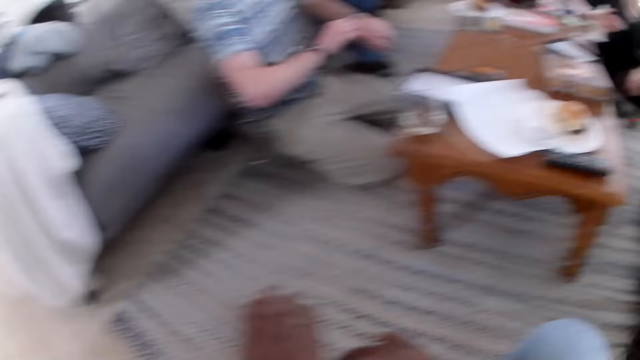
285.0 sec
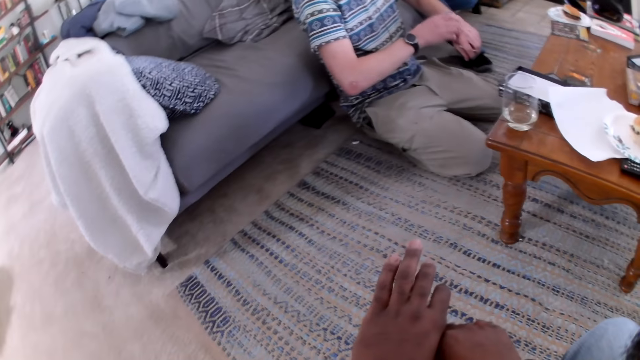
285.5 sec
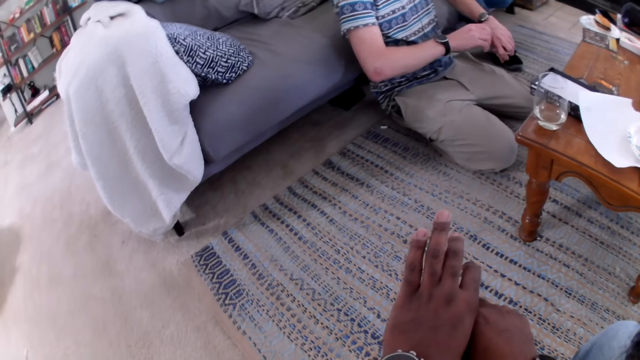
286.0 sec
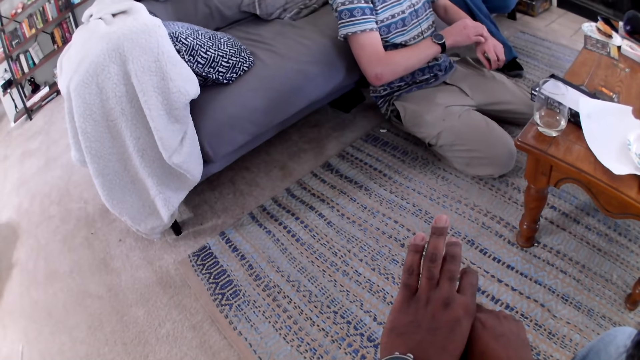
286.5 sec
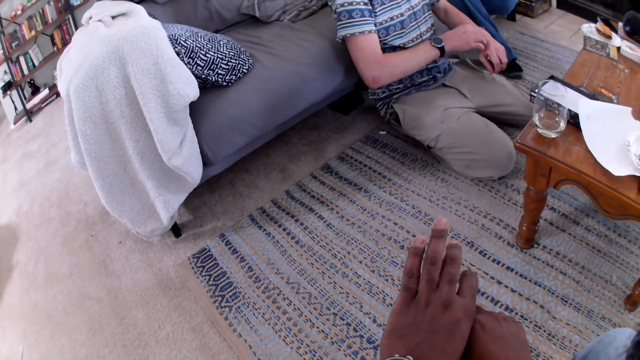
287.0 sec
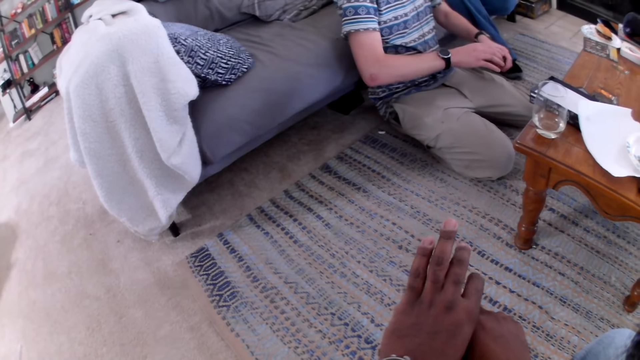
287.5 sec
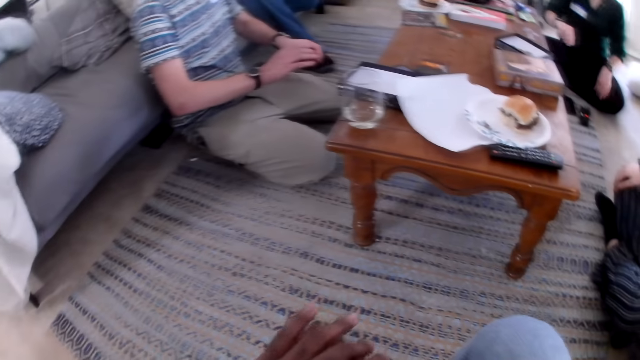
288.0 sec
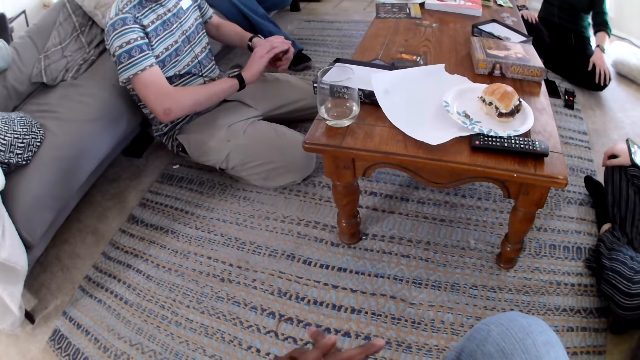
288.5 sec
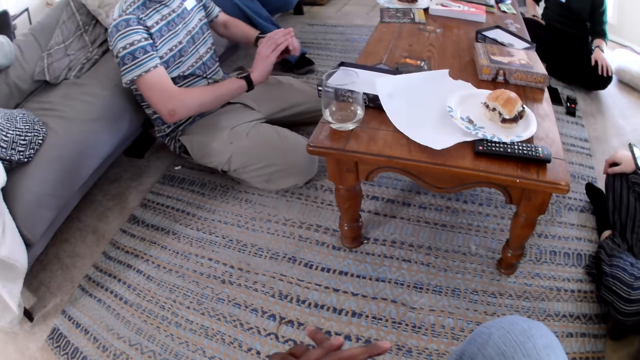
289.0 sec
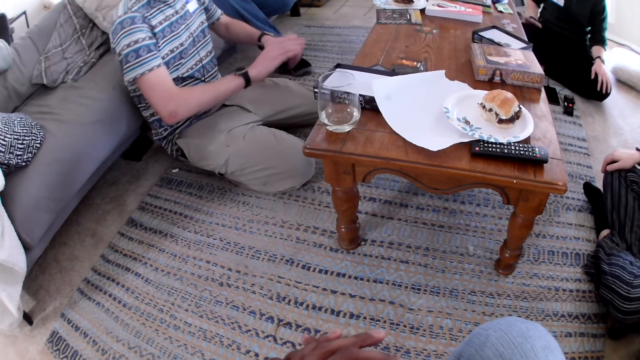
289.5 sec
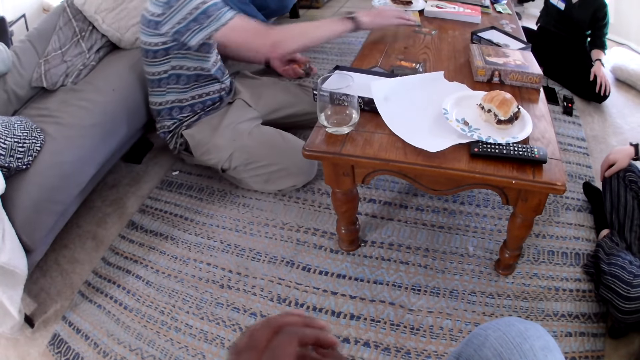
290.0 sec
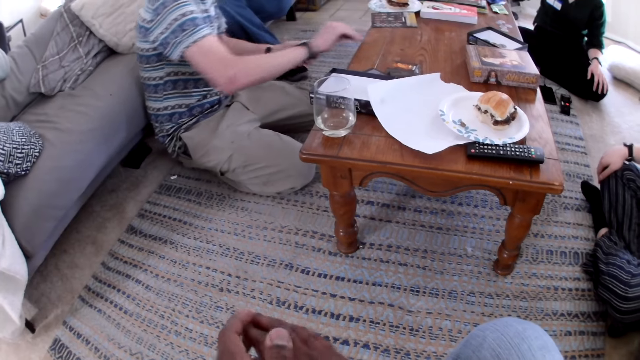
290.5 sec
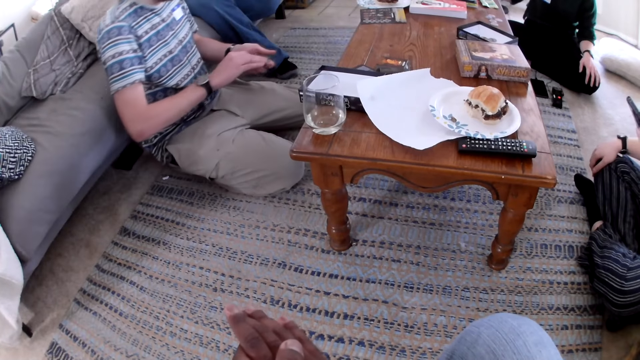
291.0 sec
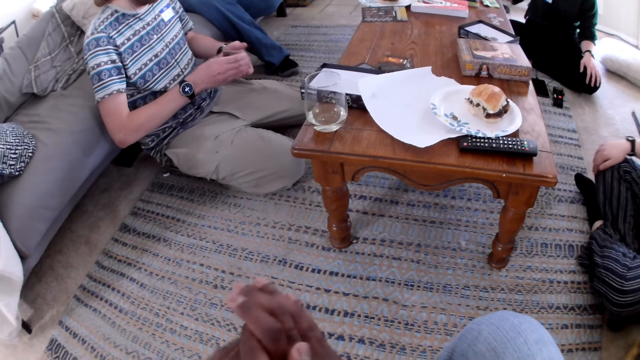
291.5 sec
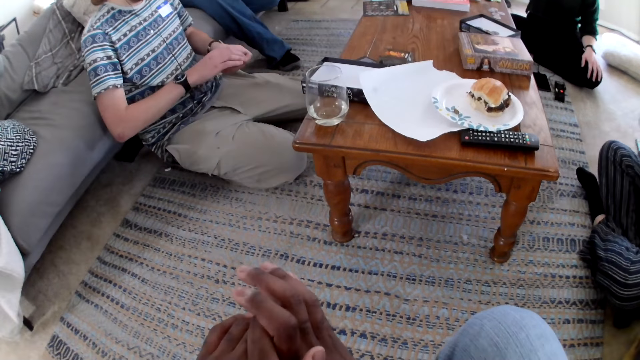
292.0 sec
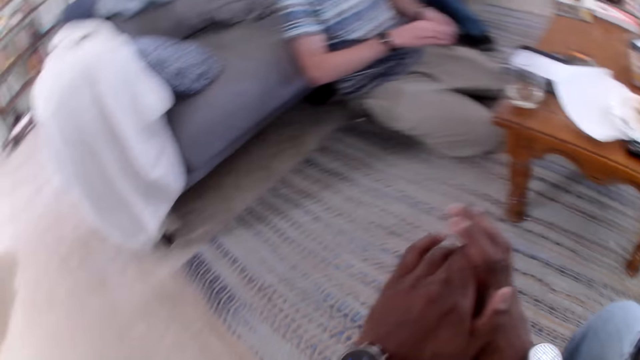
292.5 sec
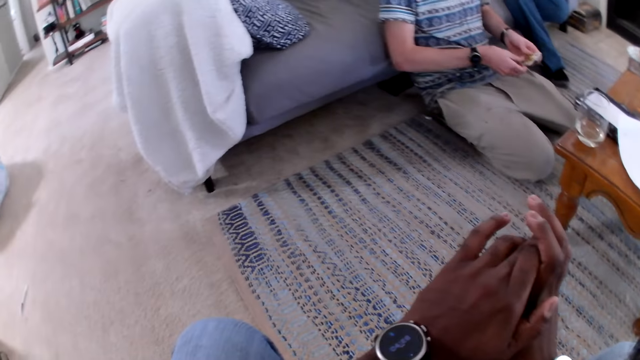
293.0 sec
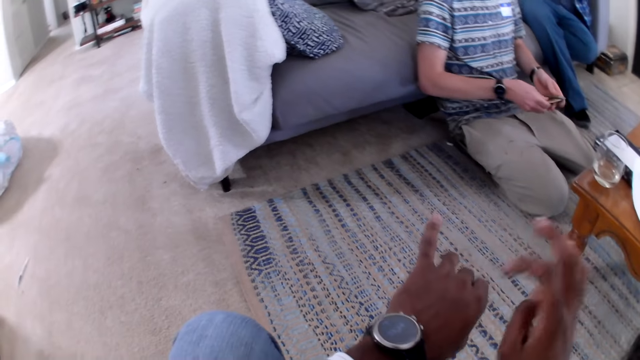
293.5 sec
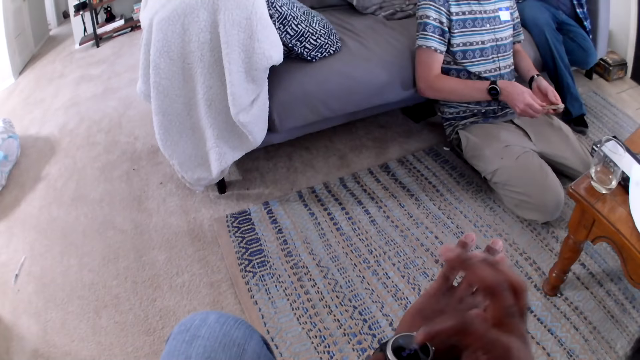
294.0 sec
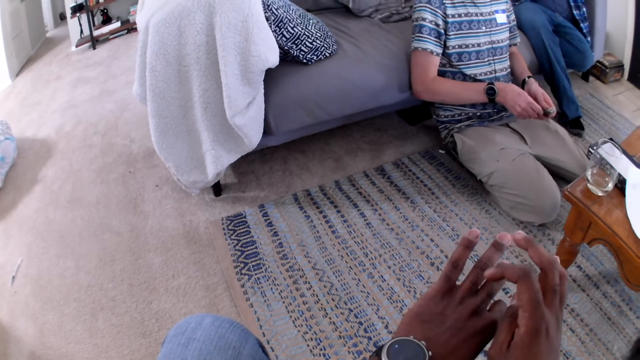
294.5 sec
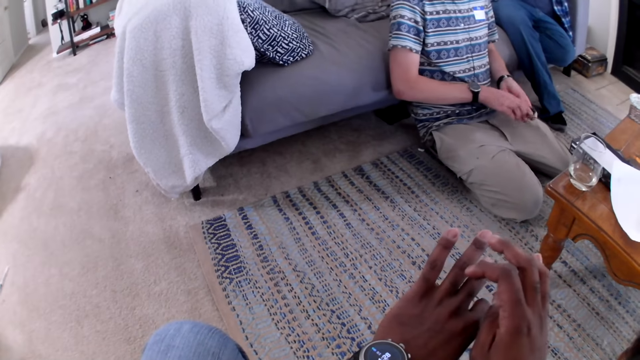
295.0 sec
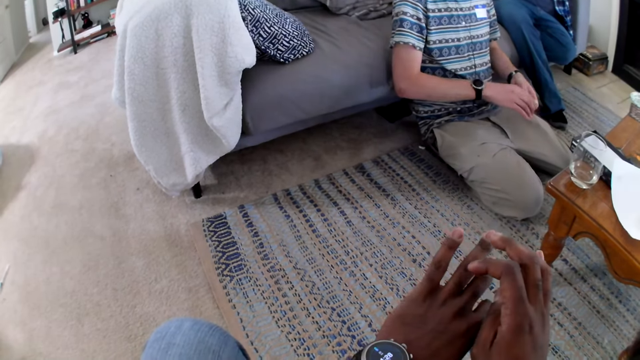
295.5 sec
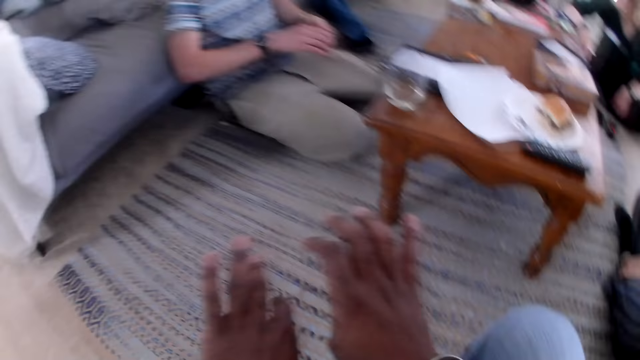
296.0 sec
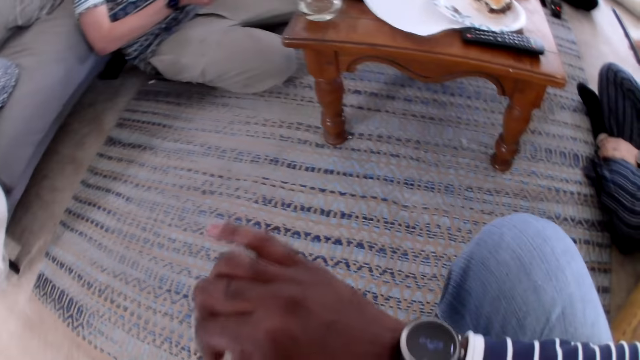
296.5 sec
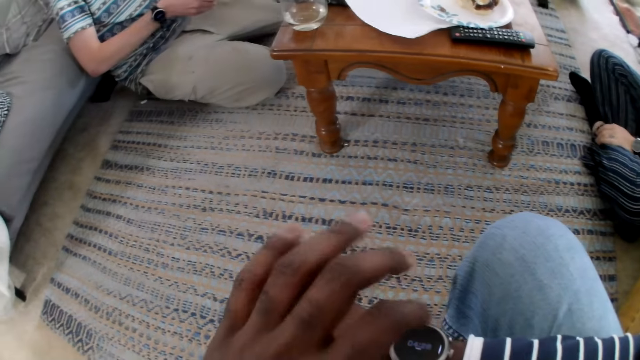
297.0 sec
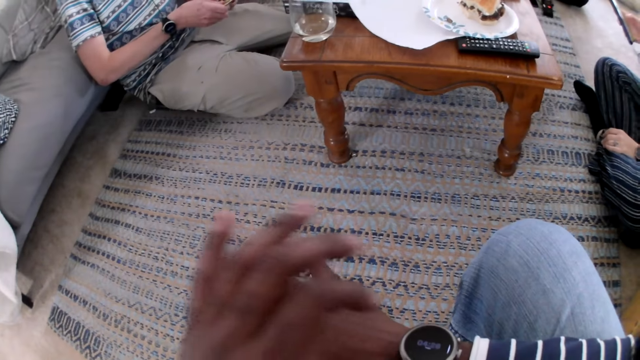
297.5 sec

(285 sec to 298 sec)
The camera wearer looks around the house. A man makes the watch. The camera wearer moves the hands. They touch the watch.

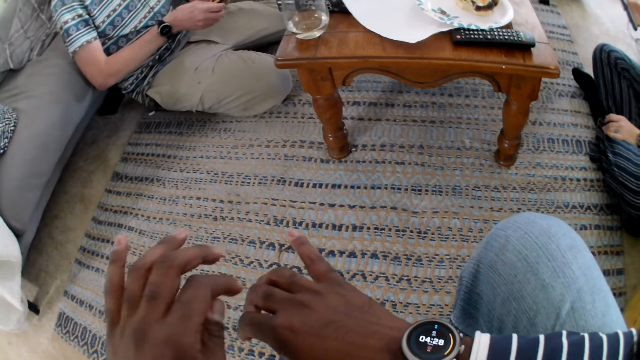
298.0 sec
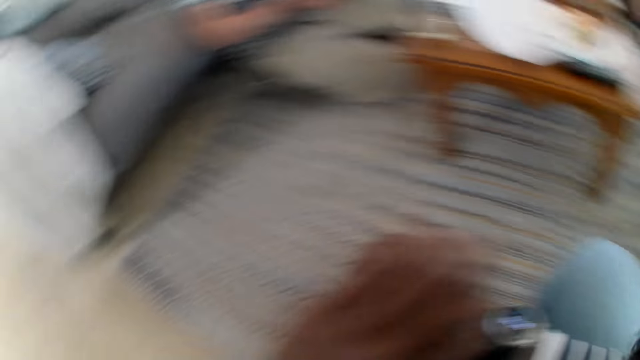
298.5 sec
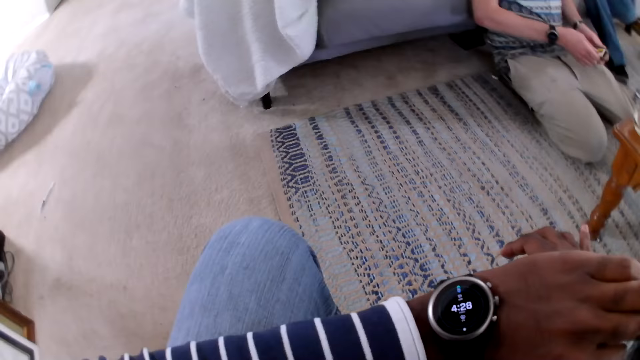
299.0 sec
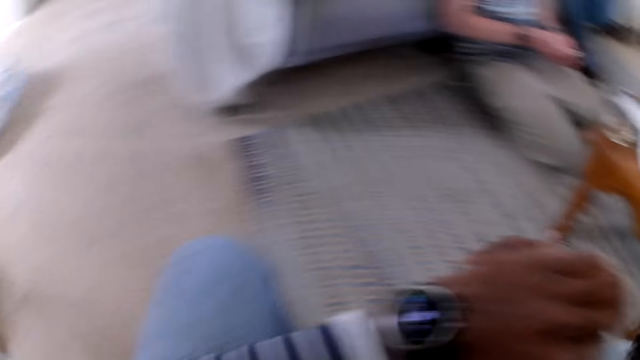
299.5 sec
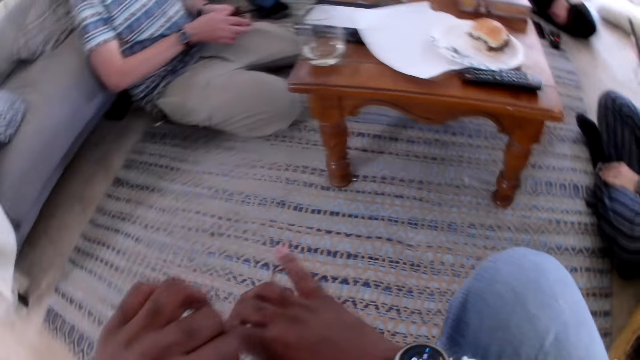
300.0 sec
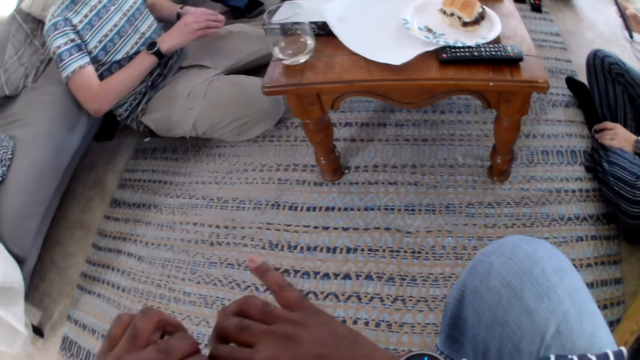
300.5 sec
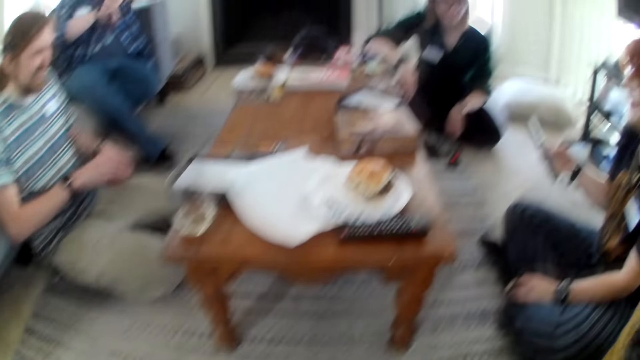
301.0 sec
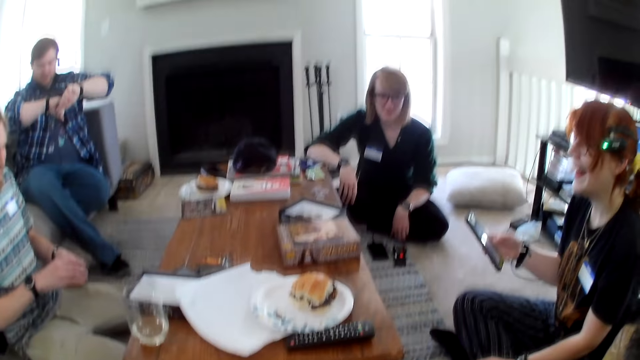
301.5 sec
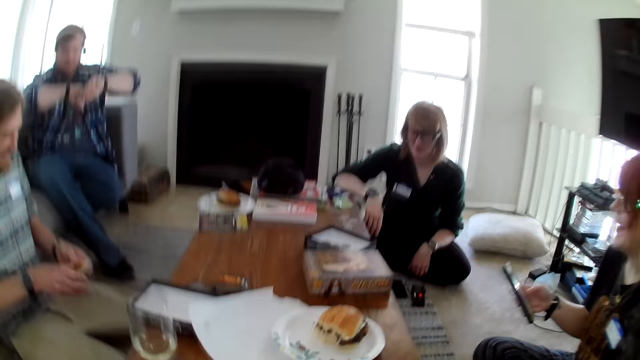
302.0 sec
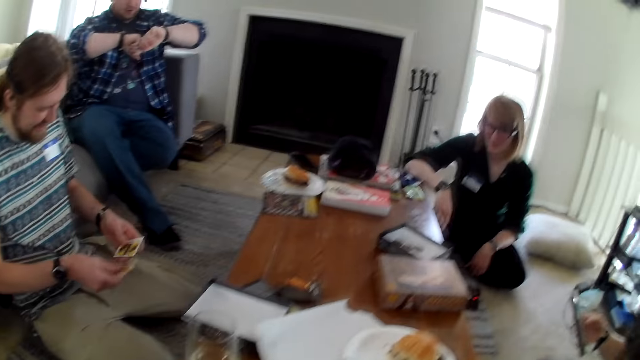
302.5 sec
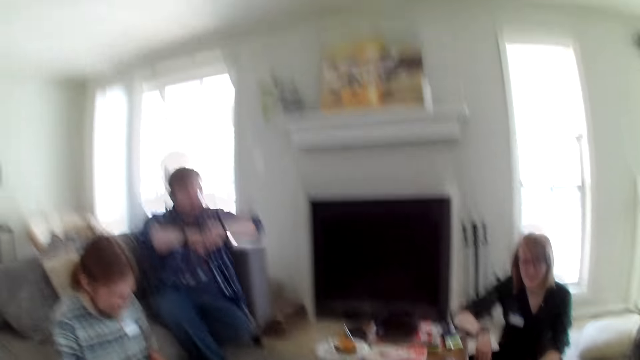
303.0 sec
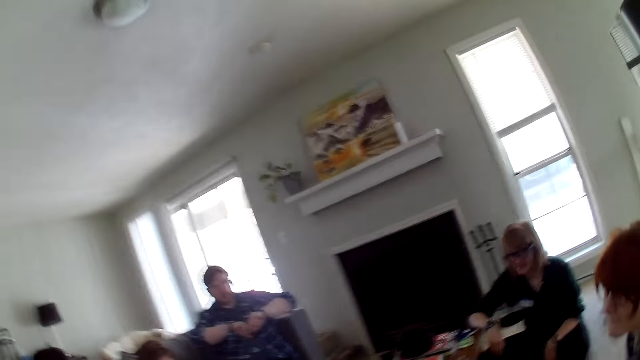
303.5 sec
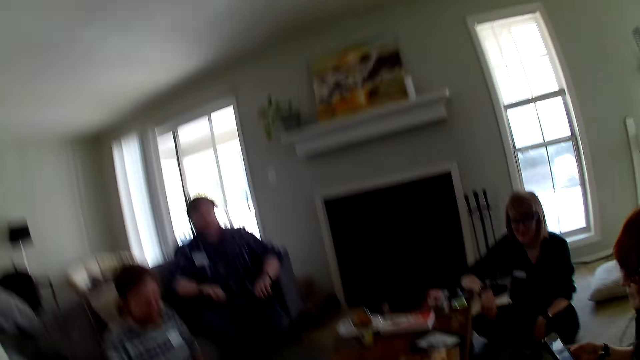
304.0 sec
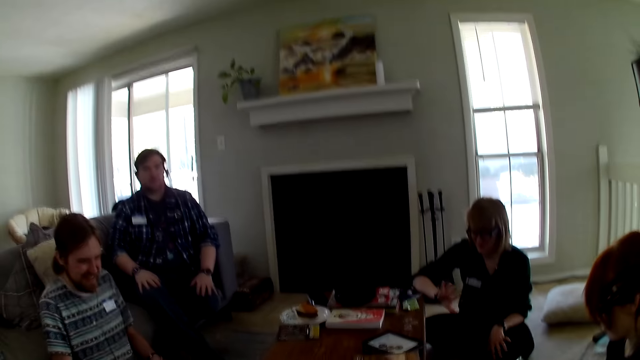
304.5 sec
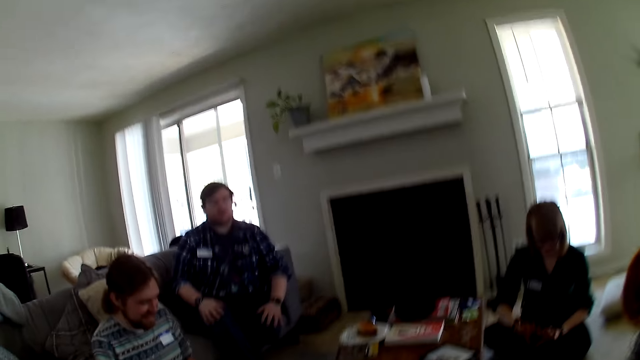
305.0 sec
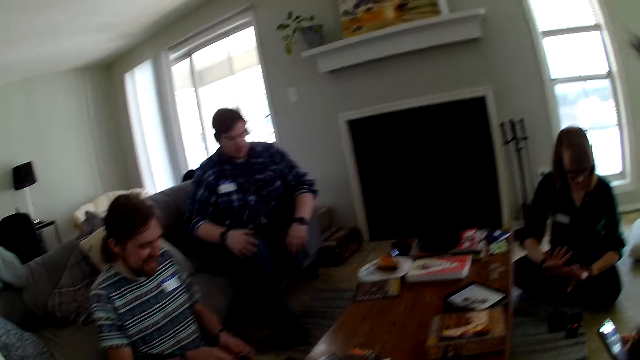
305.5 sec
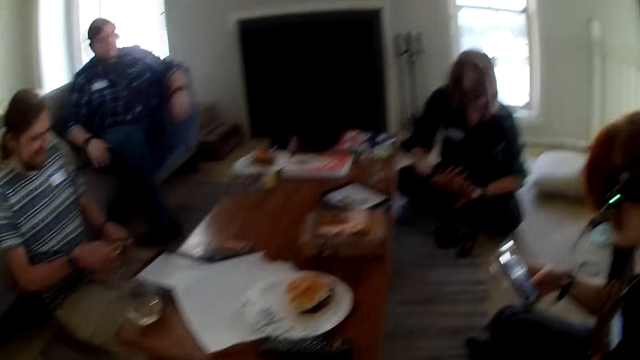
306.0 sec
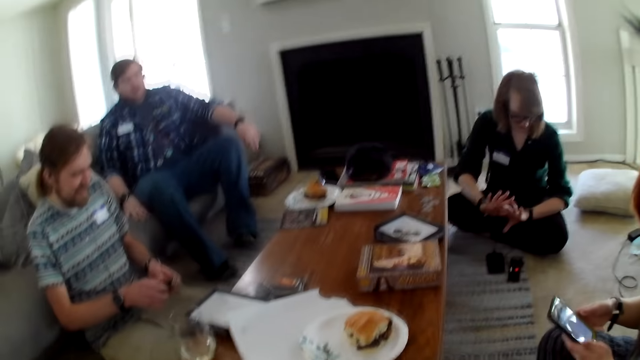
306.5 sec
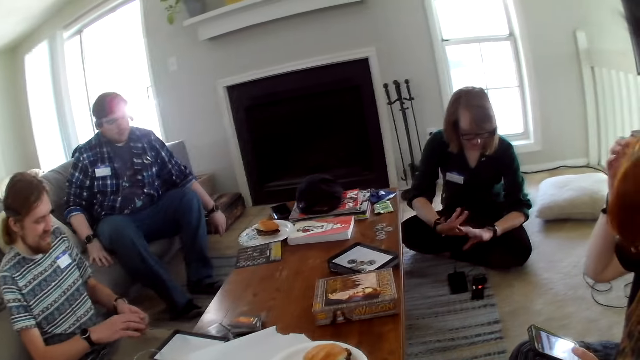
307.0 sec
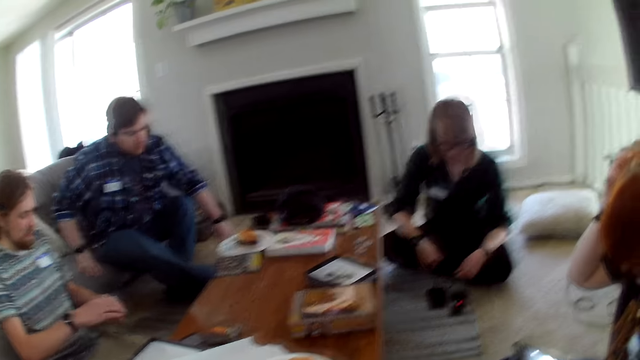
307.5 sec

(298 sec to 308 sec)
The camera wearer looks at the watch. They look at the table. A man arranges the cards. A woman moves the hands.
